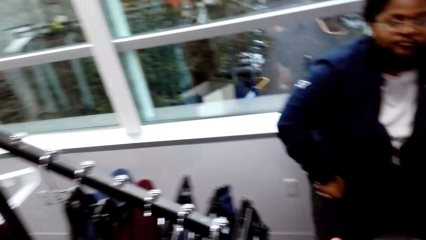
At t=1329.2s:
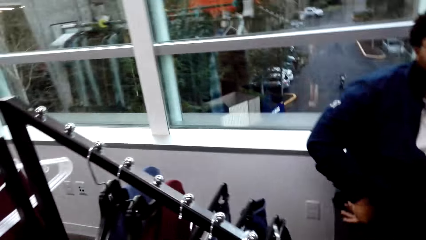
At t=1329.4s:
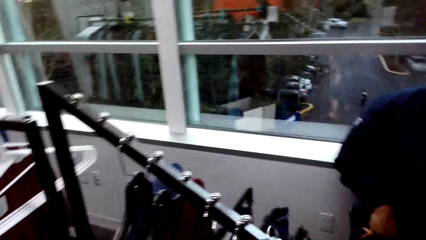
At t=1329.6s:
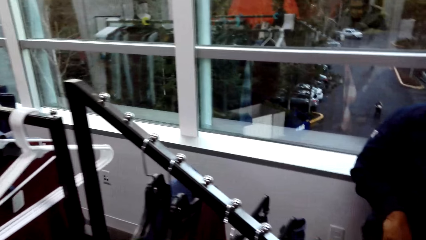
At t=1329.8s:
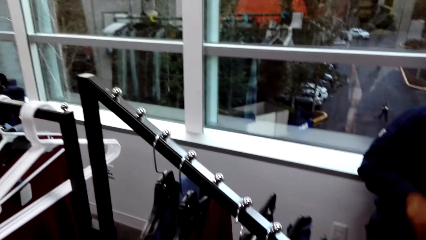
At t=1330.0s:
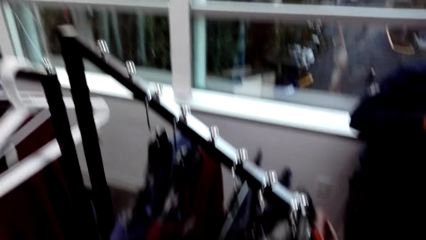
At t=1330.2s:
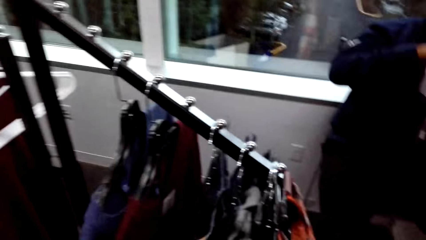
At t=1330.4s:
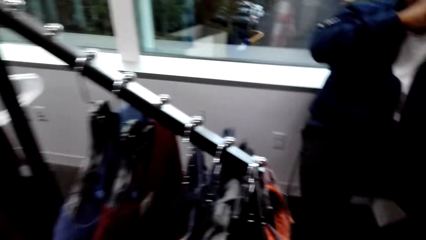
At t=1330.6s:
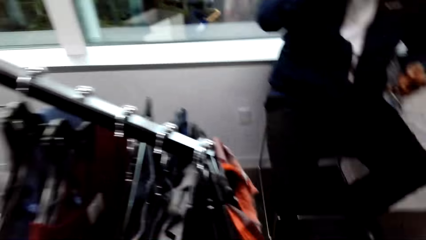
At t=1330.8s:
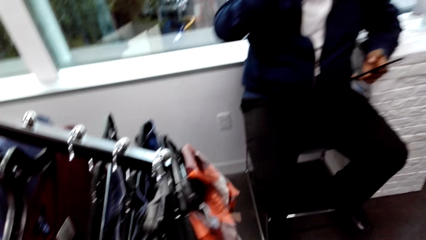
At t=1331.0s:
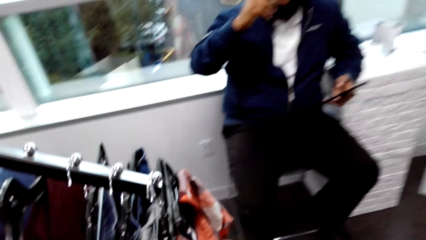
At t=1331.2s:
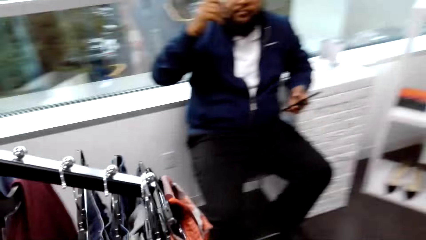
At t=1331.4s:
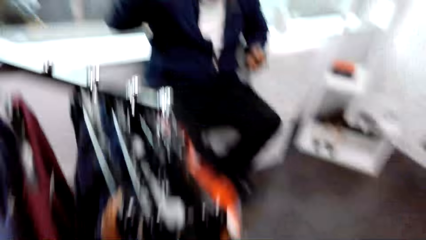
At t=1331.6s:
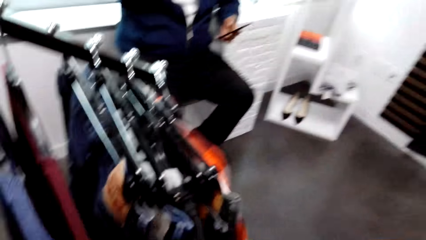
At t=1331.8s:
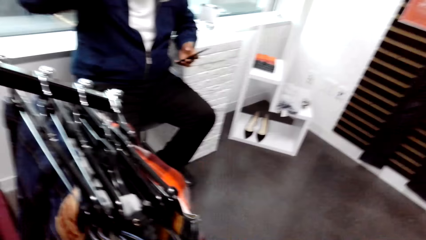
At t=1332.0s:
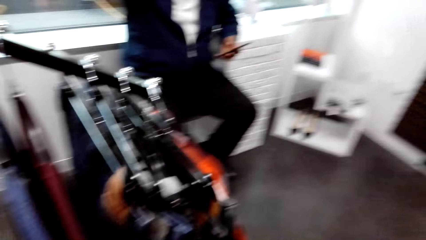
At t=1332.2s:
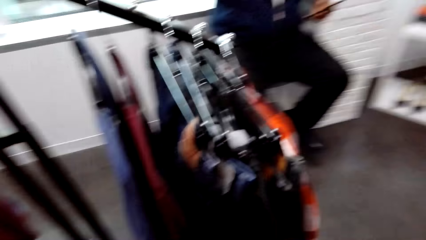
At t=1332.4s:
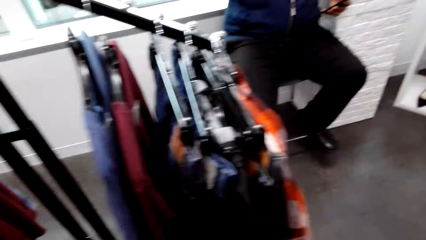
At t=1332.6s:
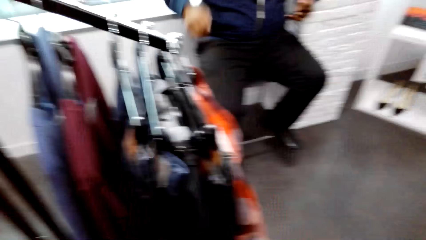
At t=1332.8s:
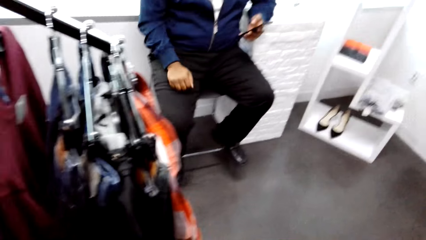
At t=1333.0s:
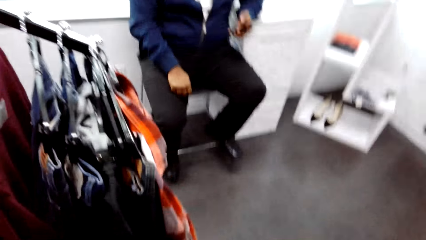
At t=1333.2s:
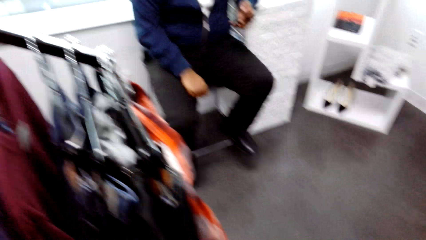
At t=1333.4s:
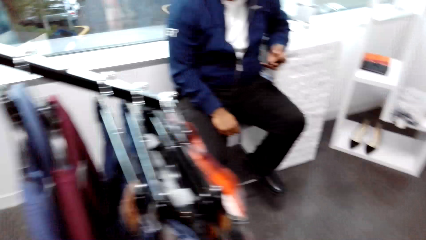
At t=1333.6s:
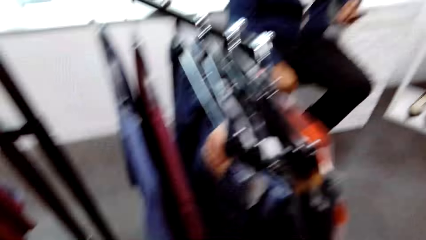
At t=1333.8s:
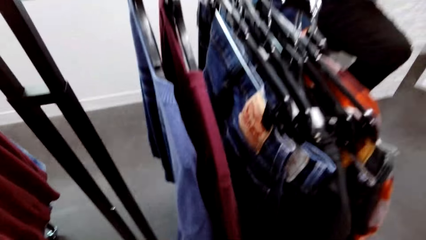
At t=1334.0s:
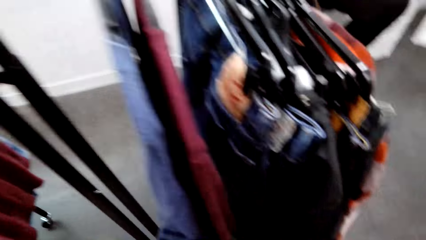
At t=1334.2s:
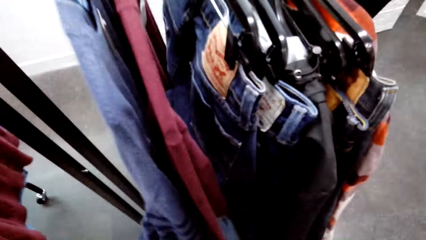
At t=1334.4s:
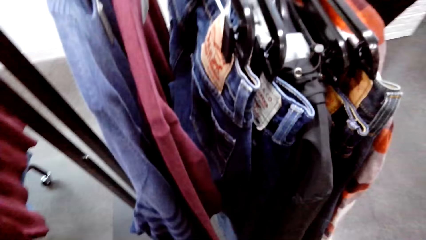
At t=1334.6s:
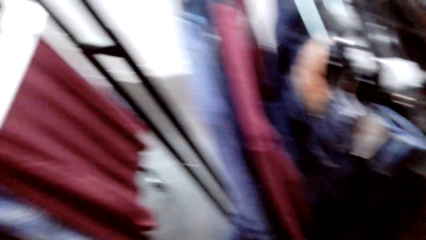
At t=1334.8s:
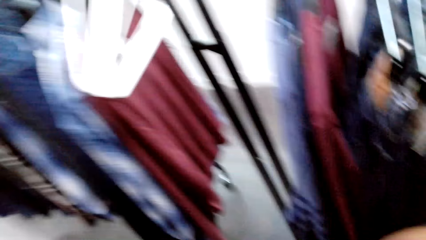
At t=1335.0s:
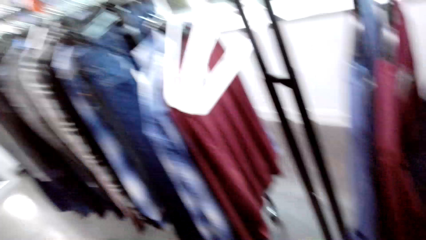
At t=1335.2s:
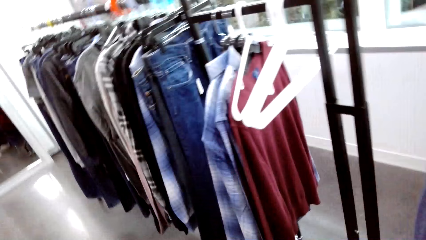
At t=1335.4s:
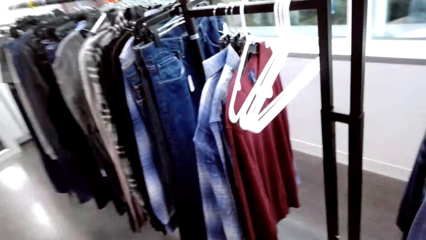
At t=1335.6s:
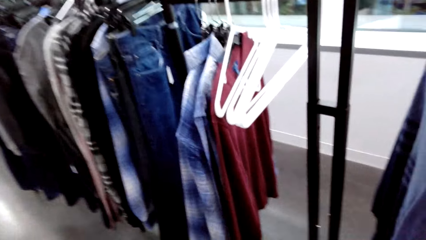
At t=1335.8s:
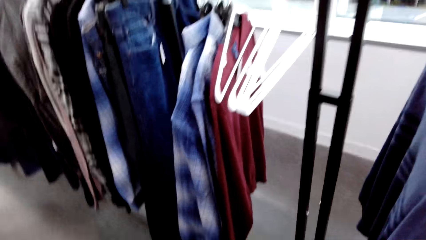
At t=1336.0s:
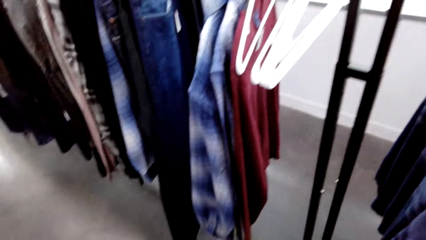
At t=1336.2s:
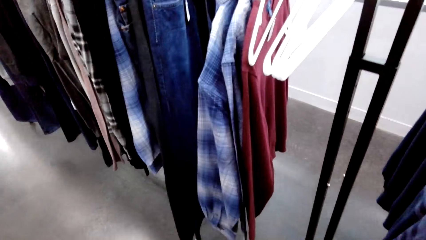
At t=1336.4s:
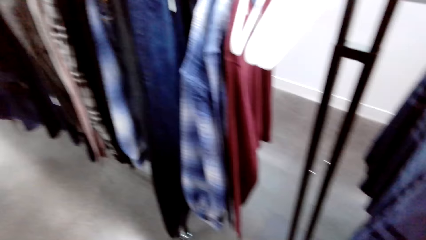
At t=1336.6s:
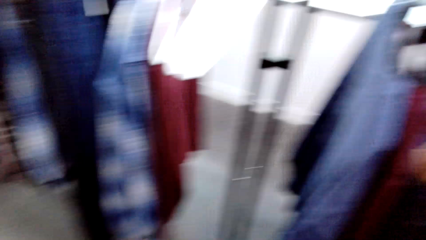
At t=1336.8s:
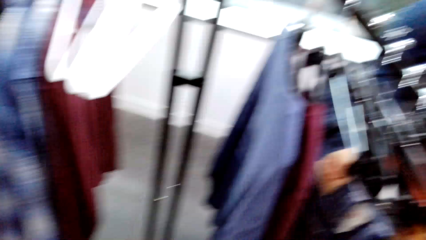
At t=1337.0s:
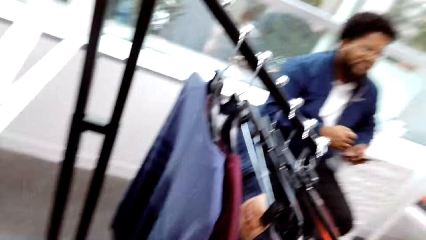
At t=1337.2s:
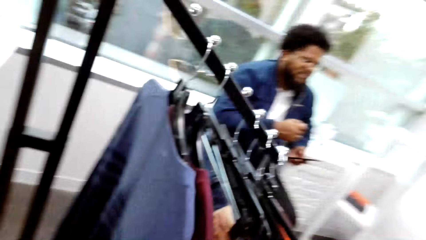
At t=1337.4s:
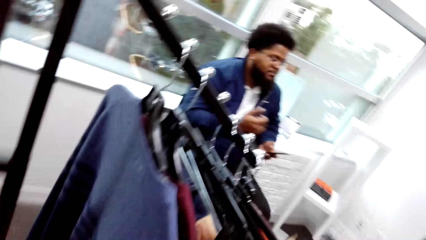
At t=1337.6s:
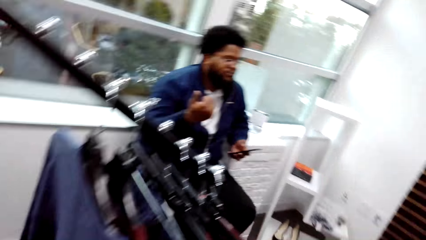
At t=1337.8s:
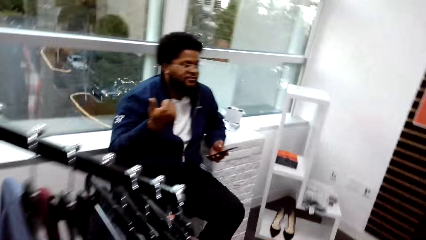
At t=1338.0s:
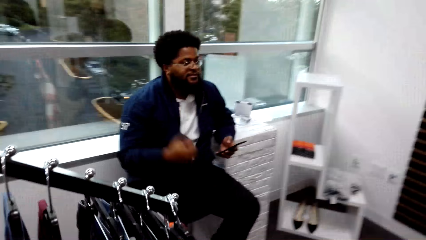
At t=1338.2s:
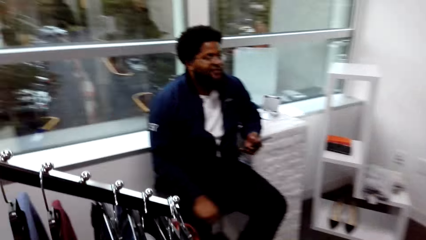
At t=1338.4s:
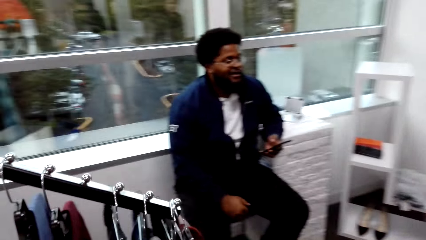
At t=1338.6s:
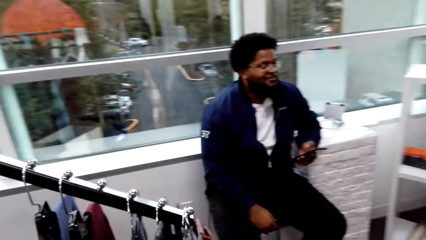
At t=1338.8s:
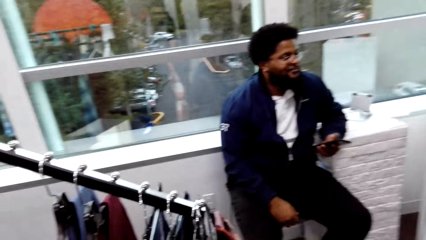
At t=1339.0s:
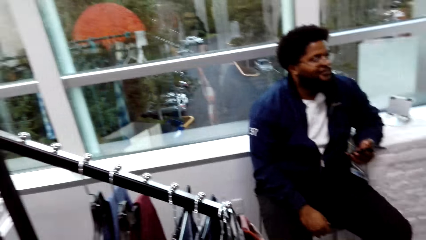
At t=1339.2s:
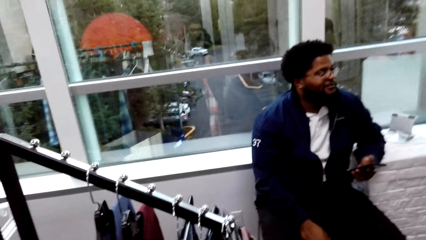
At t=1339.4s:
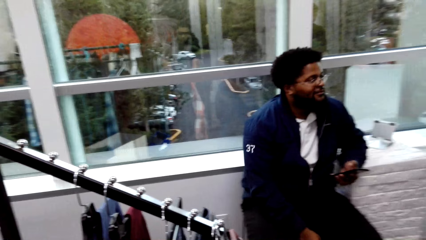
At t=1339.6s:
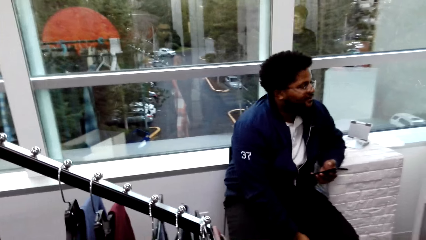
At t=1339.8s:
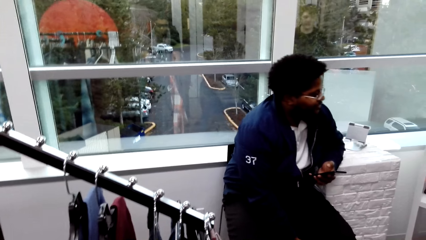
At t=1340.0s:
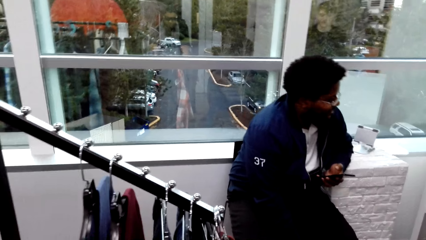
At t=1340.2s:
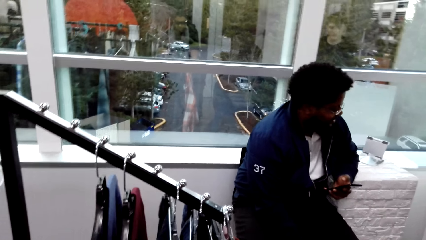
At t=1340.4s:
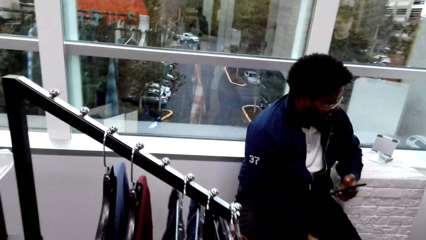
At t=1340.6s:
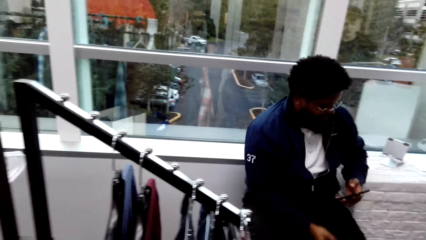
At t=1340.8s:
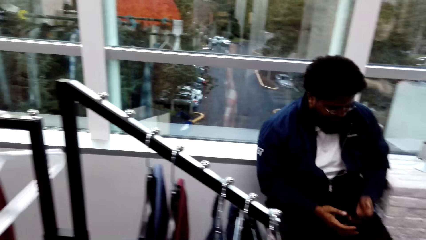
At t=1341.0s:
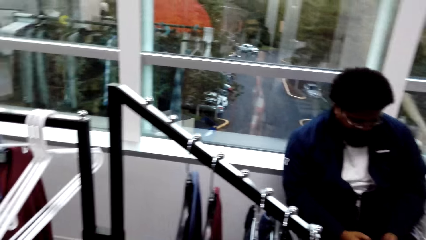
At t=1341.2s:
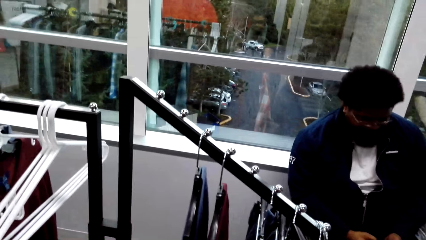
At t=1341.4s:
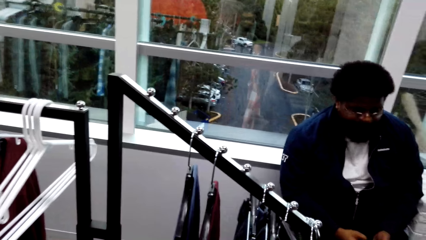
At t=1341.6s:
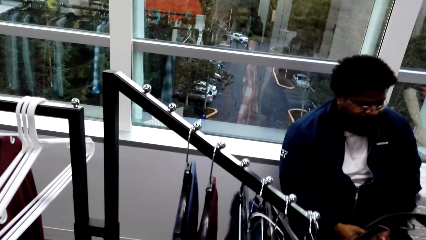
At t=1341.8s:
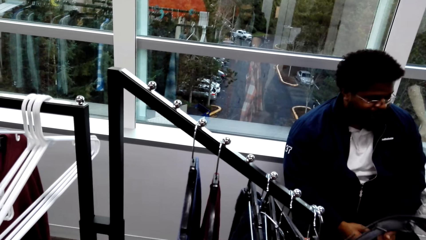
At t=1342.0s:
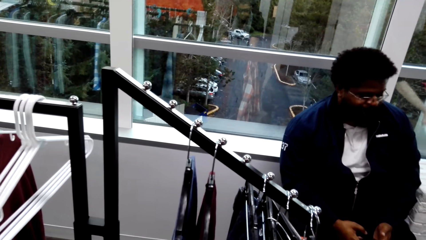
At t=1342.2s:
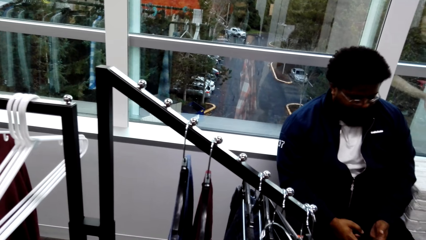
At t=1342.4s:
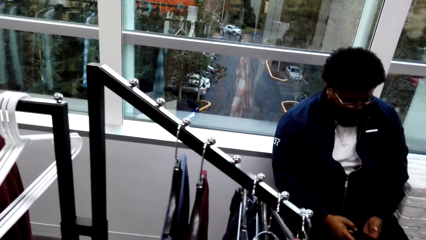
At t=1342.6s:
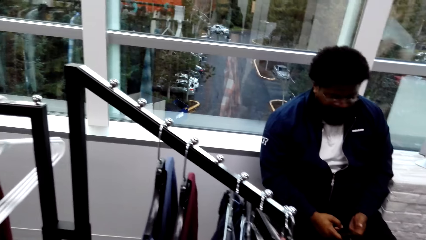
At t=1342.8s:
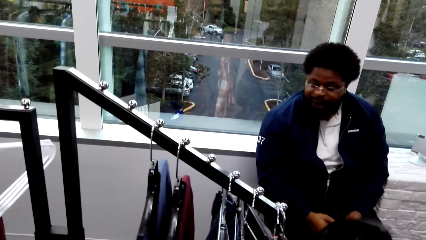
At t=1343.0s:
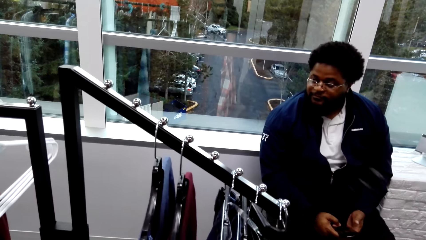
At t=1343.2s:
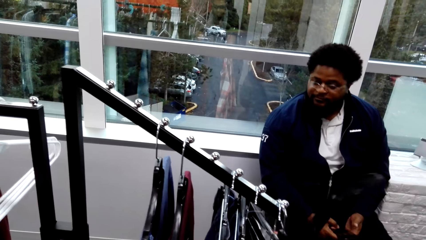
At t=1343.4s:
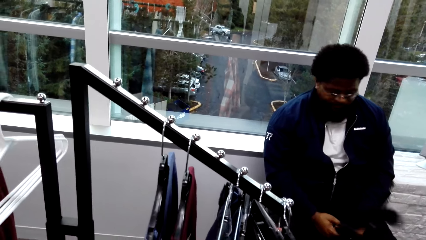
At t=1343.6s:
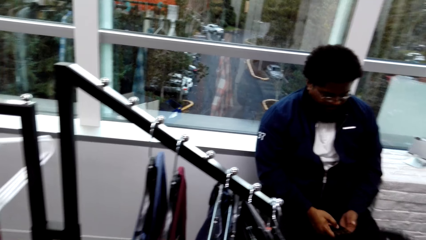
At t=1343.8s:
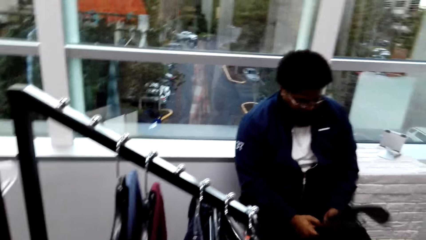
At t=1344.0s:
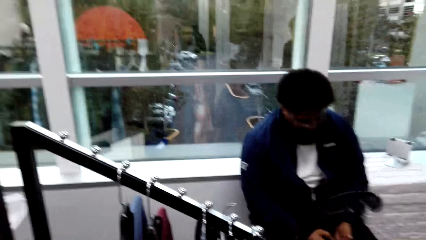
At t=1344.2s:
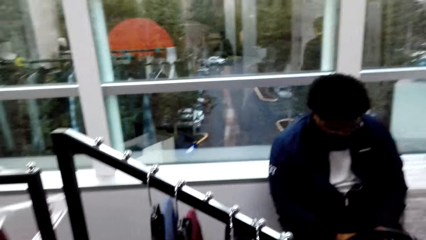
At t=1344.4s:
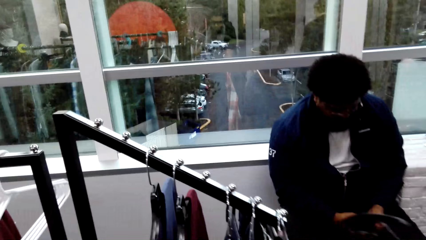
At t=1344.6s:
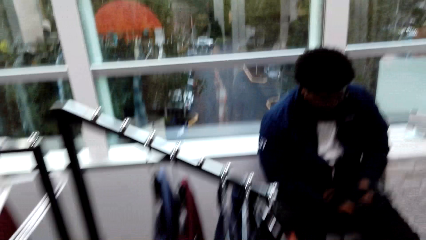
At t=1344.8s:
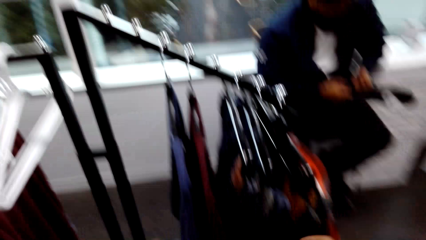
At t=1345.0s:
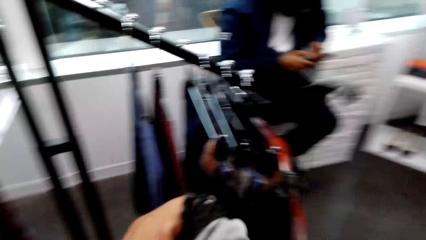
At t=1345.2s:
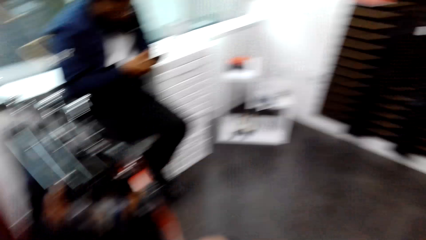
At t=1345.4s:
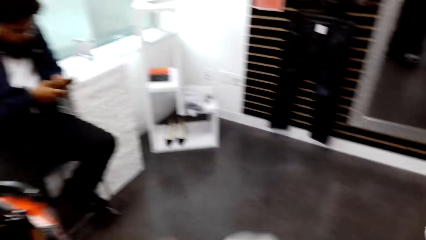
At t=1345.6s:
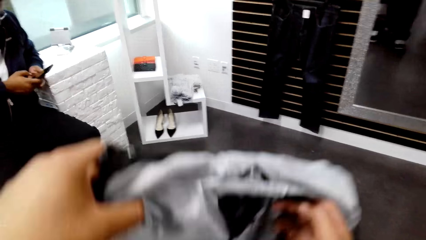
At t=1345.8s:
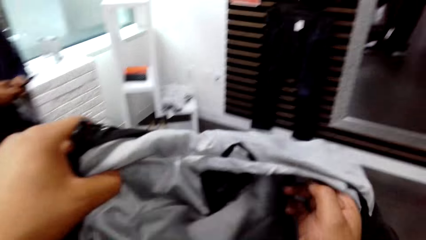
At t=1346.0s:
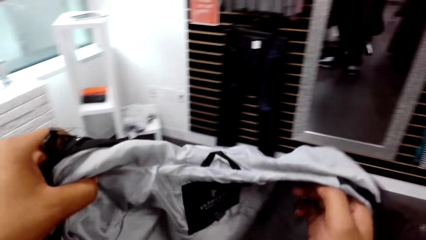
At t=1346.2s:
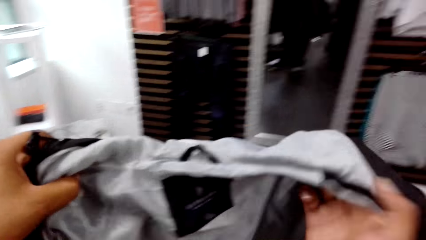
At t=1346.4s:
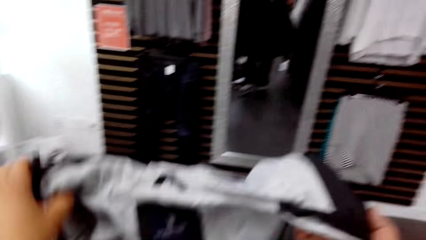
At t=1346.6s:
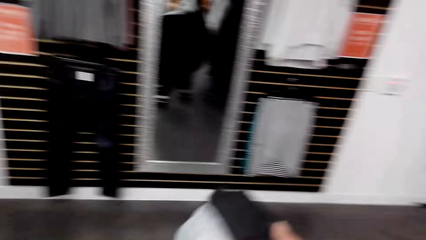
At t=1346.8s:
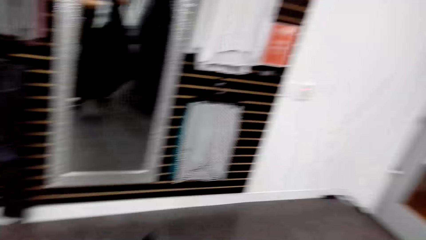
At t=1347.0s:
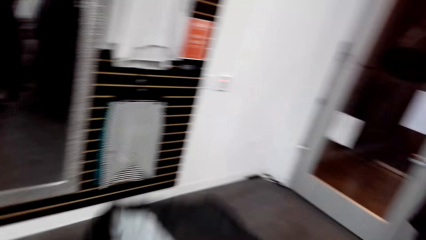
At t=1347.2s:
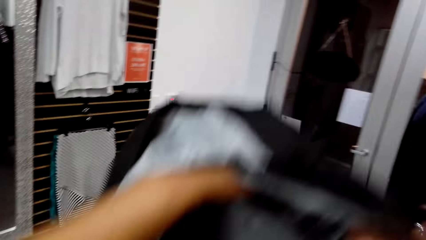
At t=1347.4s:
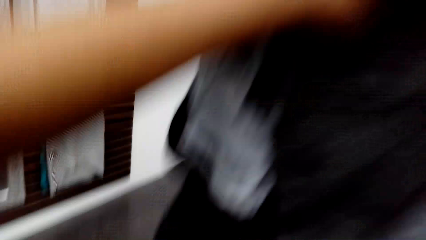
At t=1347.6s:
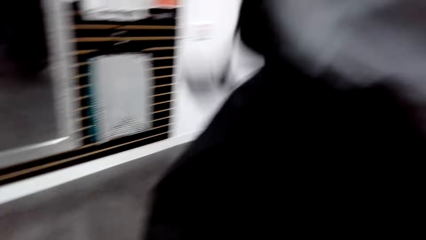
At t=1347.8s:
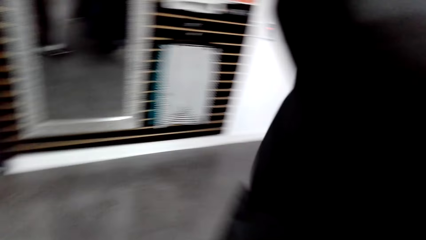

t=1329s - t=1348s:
The man raises his right hand towards his face. The man lowers his right hand. The man converses with another man. A third man walks towards the first man. The first man holds the phone with his hands. The third man picks up a book from a table with his left hand. The third man walks away from the first man. The camera wearer picks up a jacket or coat from the cloth rack with his left hand. He looks on the cloth in the cloth rack. He holds the jacket with his hands. He looks on the coat.
